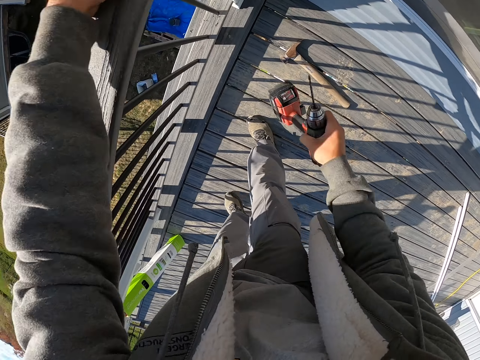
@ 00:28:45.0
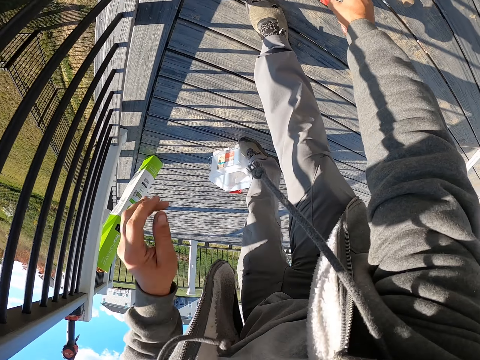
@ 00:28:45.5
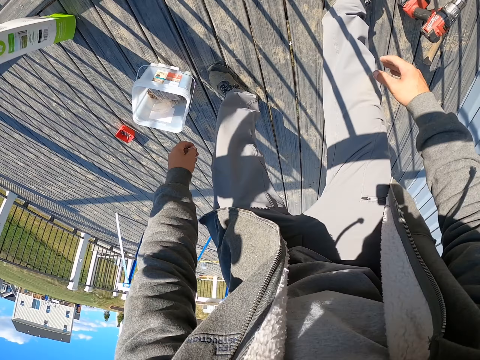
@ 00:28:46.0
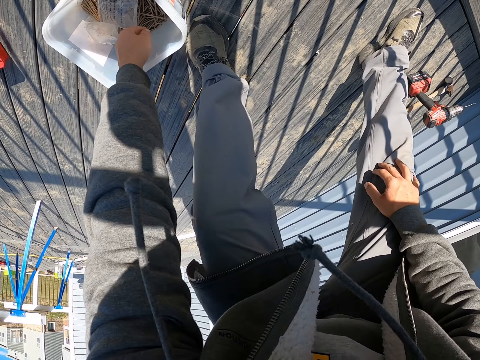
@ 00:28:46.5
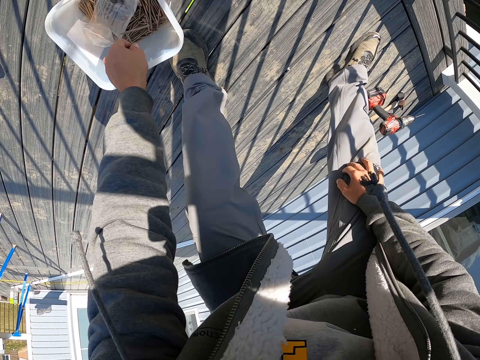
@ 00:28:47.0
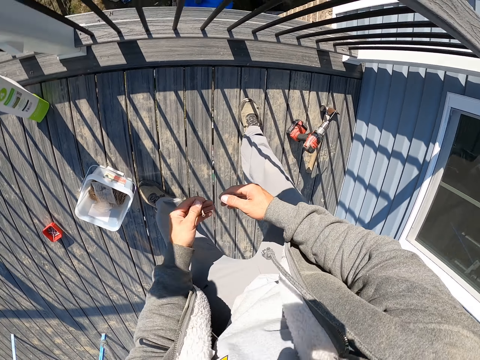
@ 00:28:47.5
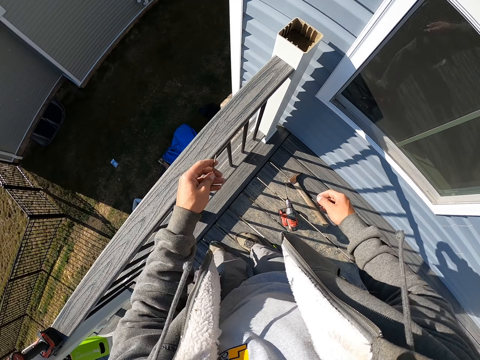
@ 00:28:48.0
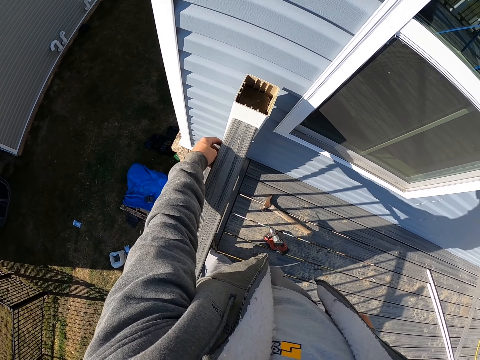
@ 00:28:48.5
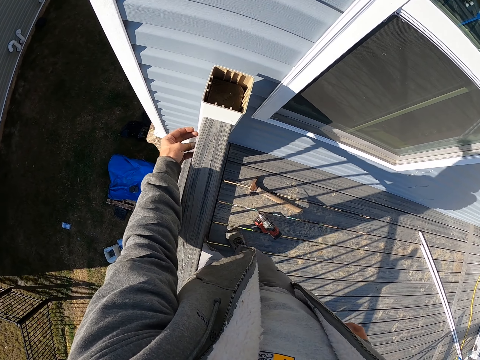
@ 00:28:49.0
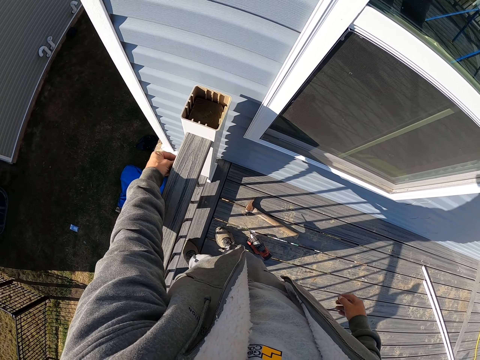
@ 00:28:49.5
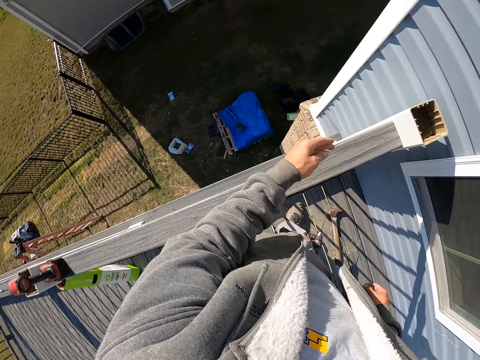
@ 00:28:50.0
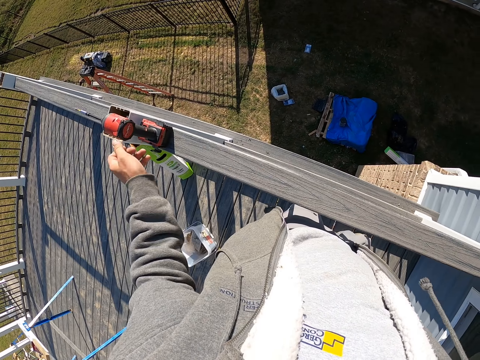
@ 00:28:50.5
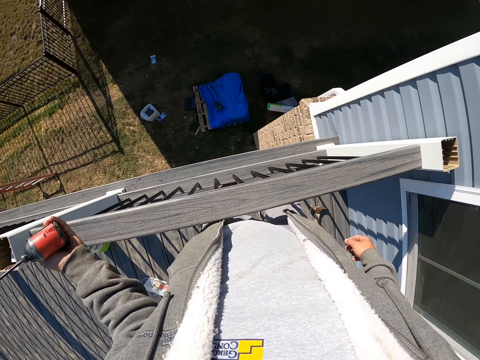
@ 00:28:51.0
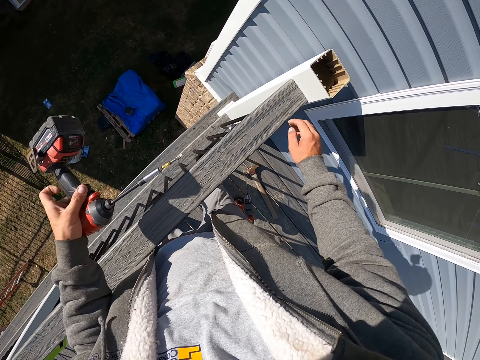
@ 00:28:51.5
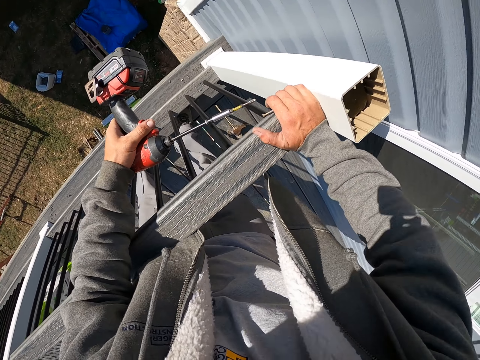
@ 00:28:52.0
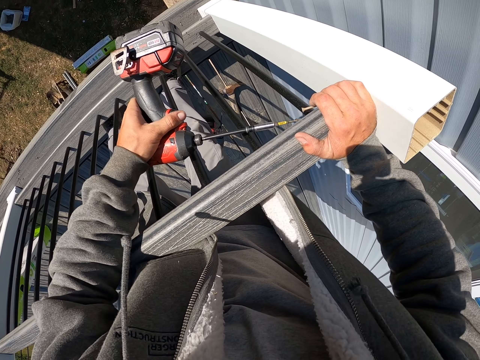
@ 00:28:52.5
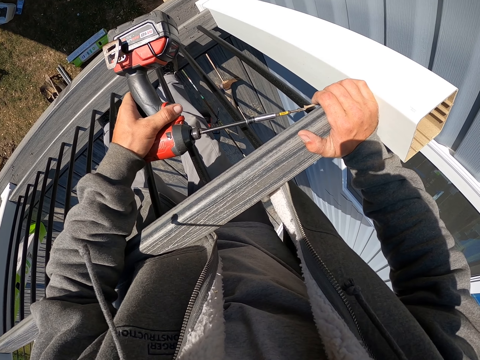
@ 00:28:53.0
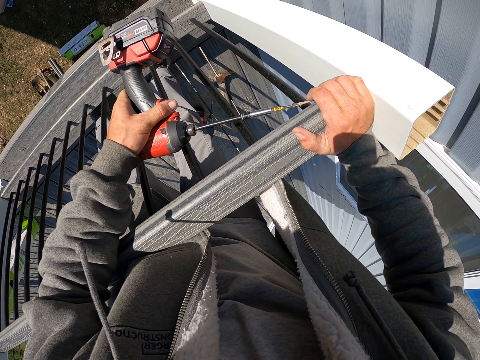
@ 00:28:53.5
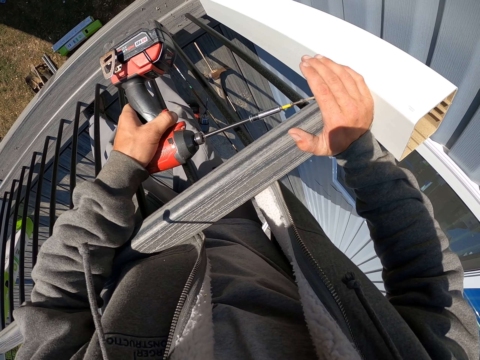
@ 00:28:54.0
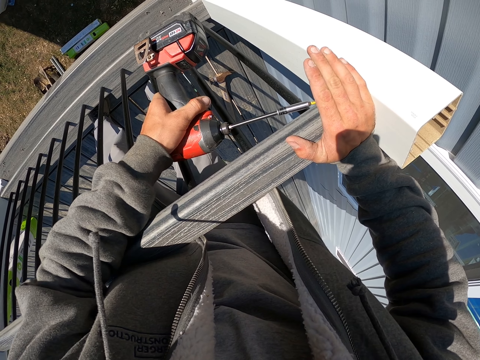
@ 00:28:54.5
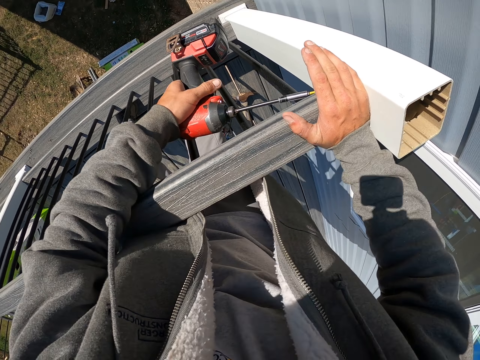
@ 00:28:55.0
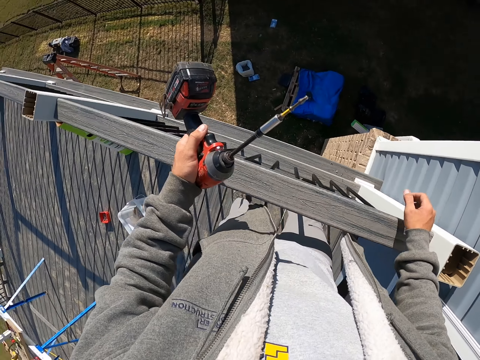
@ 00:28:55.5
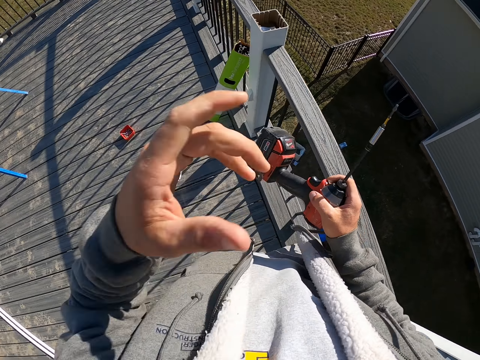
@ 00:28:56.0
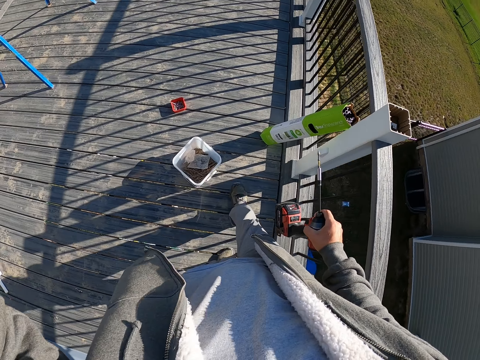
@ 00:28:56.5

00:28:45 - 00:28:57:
The camera wearer places the drill on the floor. They pick up a nail from the tin. They put the nail in the hole. They pick up the drill. They drill the nail into the wood. They put a hand up.

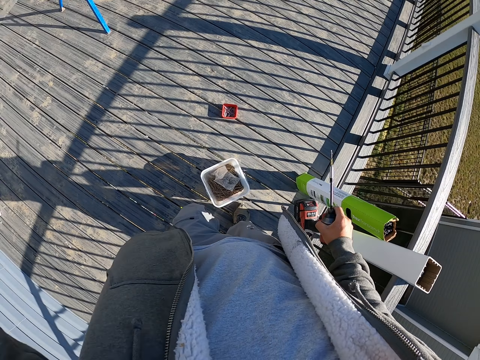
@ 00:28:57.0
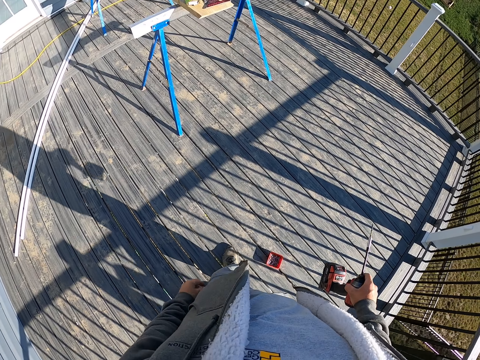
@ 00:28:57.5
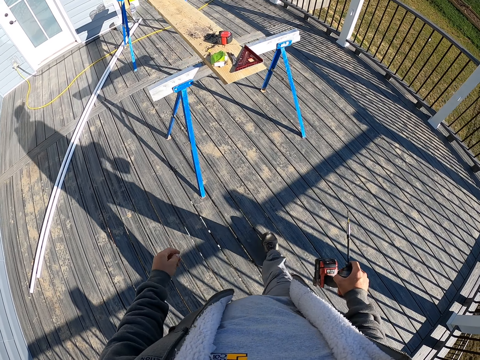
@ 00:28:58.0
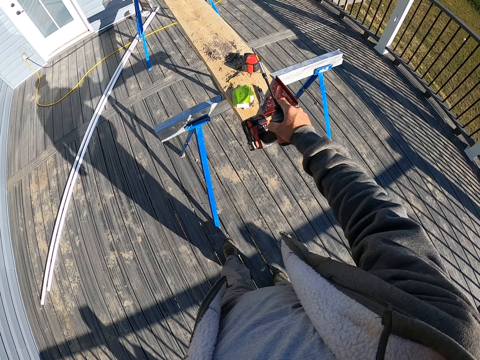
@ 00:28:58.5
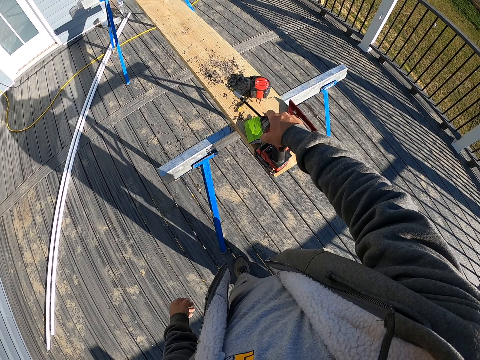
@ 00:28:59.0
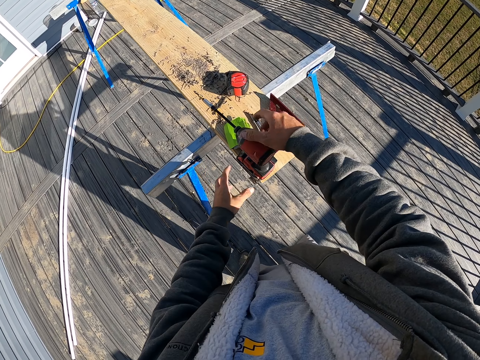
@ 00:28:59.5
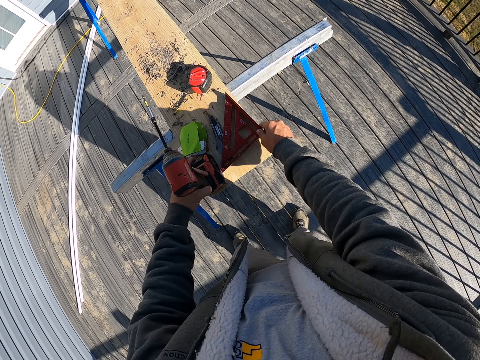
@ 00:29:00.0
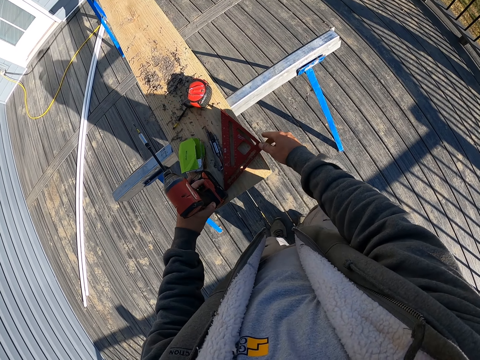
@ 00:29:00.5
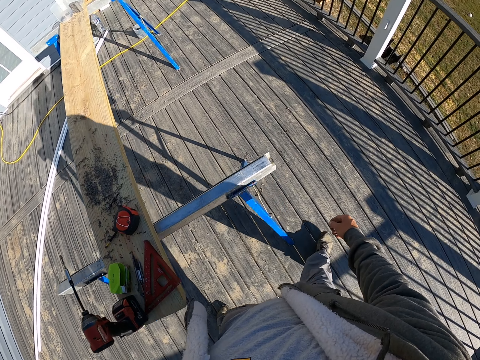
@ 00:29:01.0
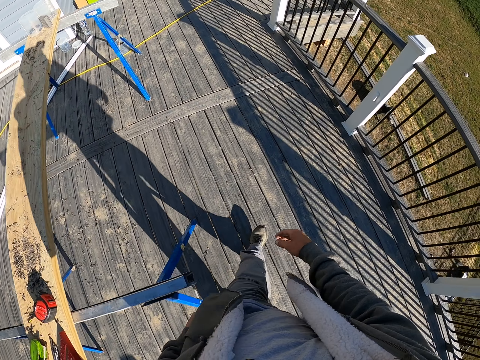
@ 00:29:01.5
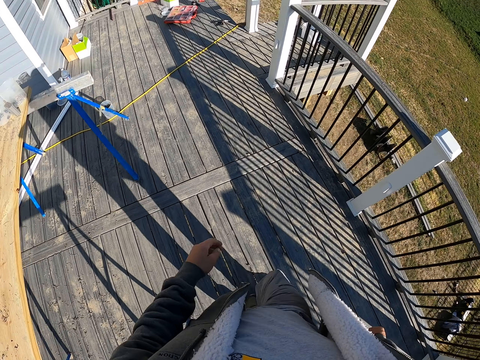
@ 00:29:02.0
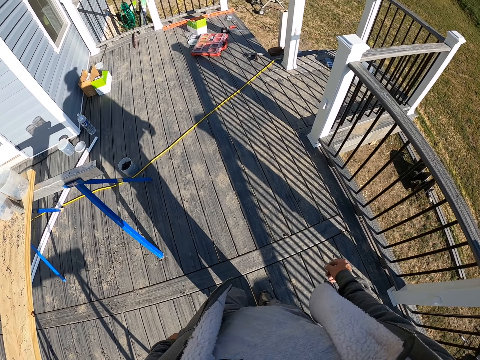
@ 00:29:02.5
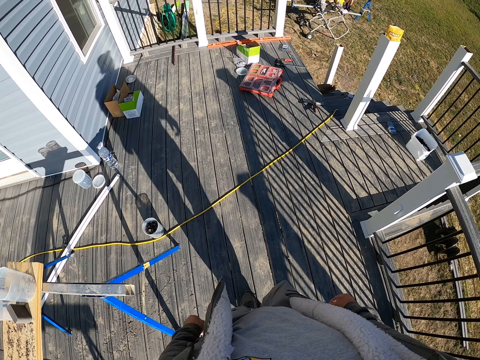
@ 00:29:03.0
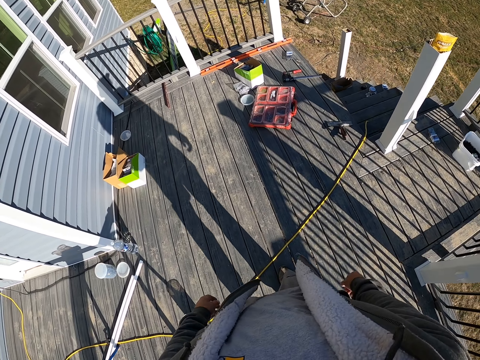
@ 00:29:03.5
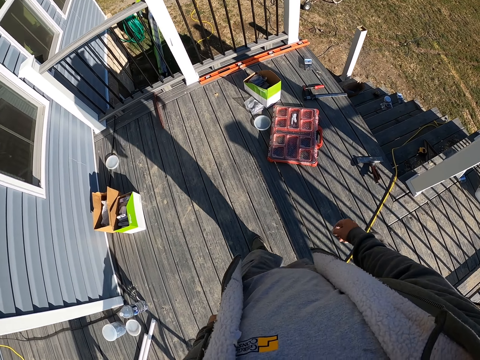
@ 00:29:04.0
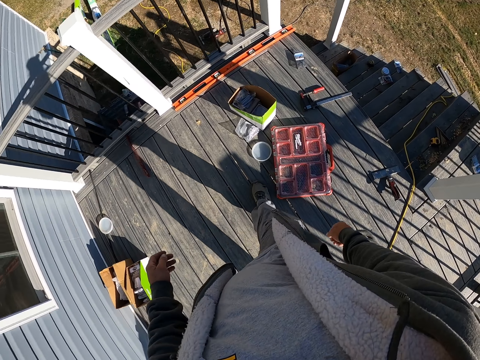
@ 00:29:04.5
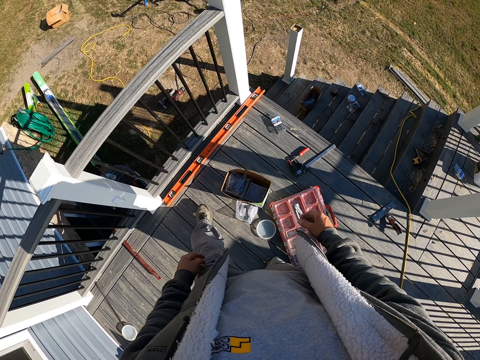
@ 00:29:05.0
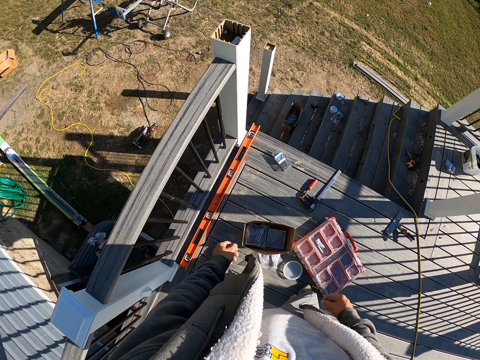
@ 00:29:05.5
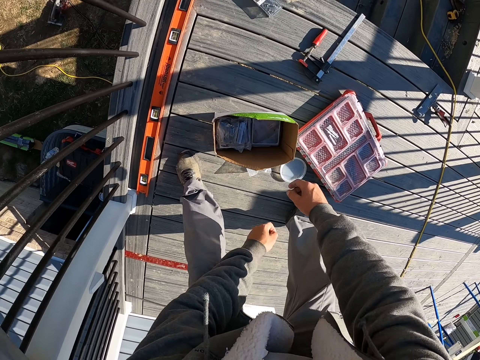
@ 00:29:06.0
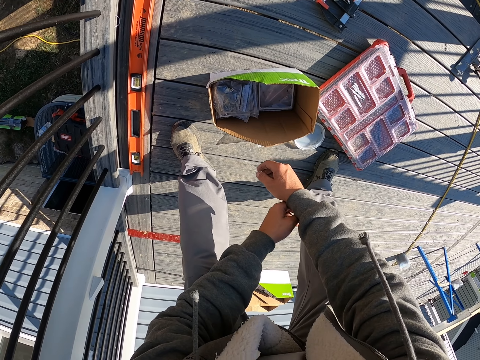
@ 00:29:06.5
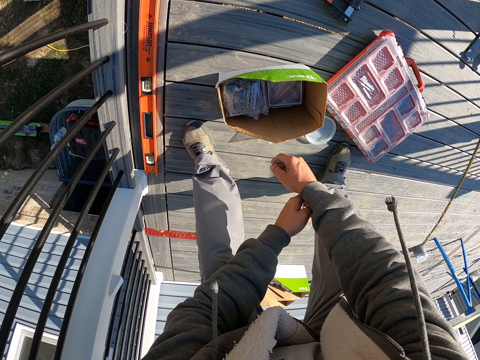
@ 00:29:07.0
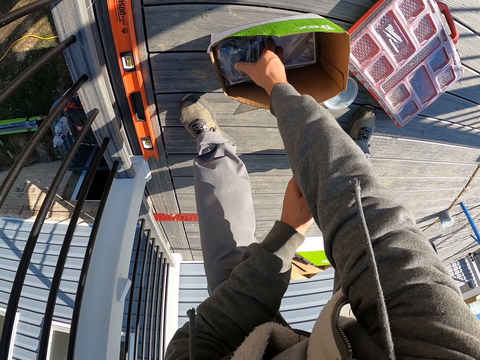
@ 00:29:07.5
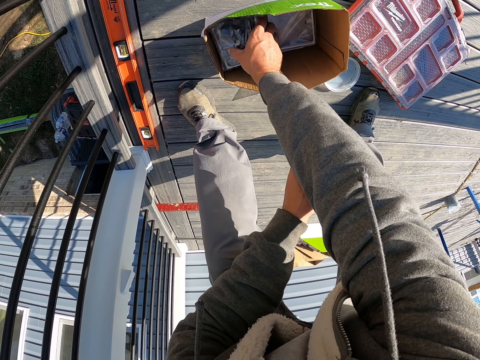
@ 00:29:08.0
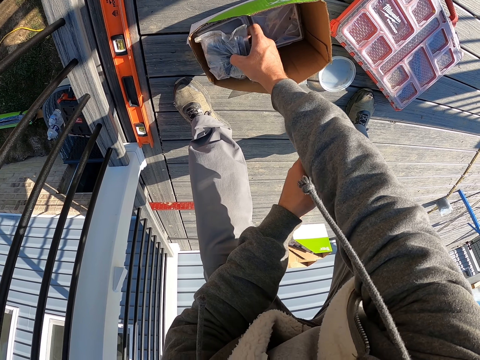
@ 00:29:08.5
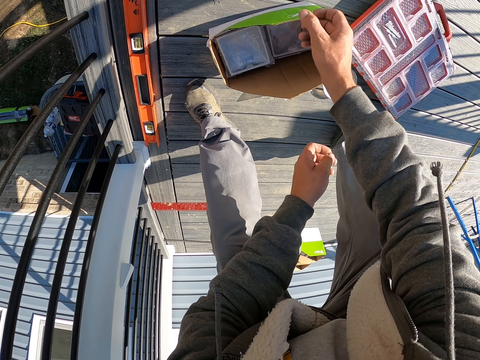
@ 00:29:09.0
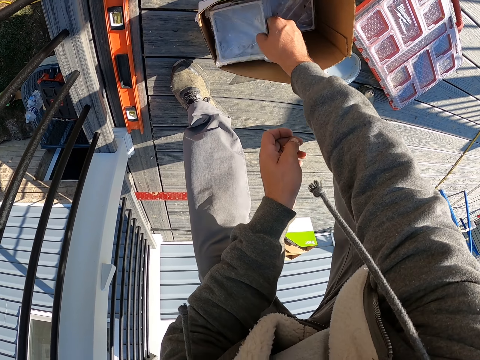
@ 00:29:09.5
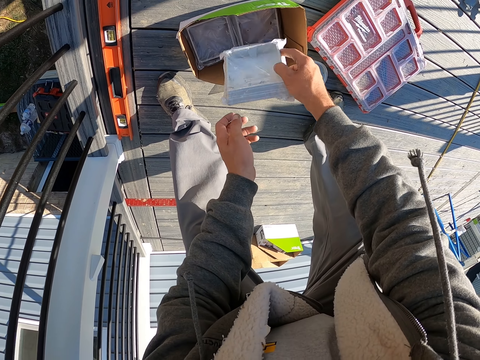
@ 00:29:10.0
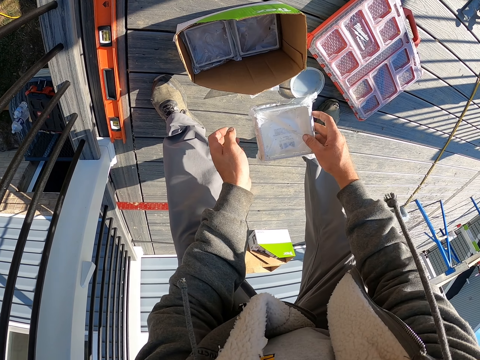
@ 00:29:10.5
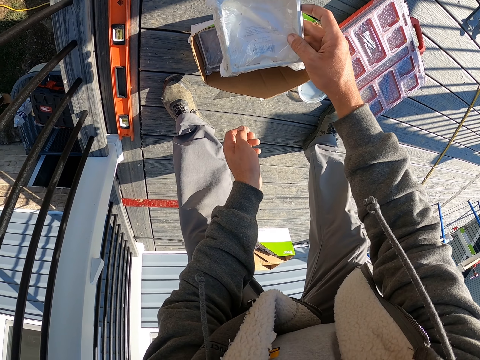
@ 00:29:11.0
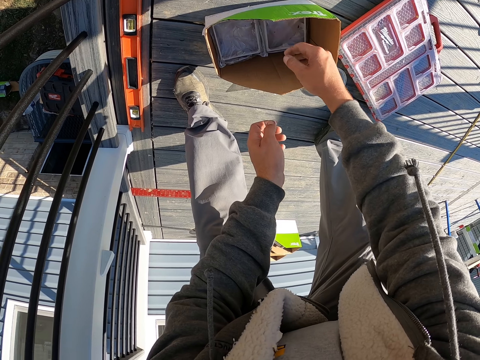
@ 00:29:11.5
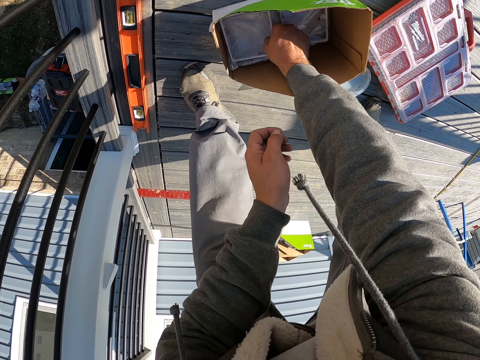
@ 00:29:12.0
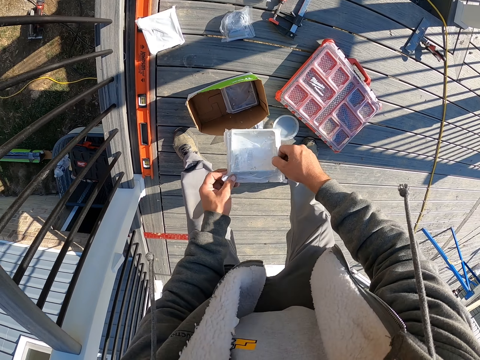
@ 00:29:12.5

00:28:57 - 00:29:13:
The camera wearer walks. They place the drill on the wooden surface. They touch the square ruler. They walk. They pick up something from the box.
